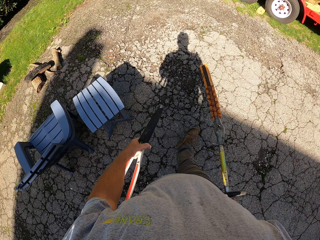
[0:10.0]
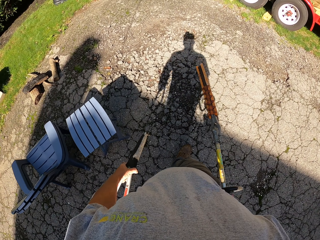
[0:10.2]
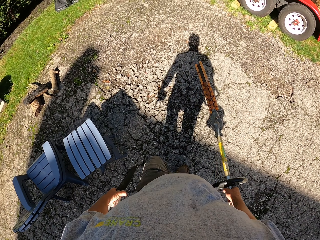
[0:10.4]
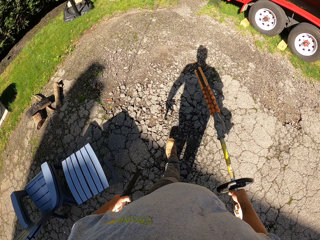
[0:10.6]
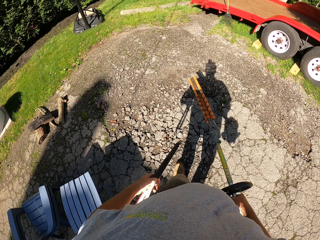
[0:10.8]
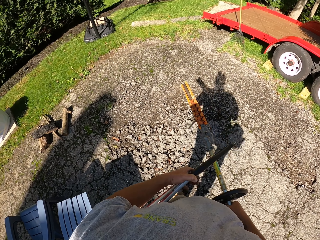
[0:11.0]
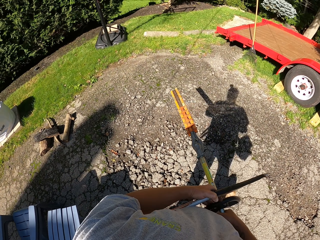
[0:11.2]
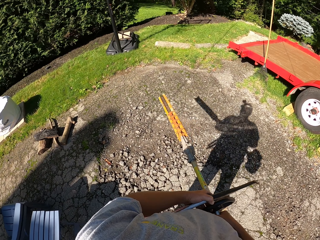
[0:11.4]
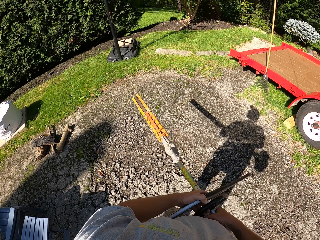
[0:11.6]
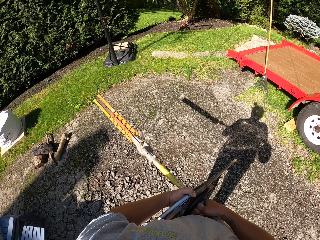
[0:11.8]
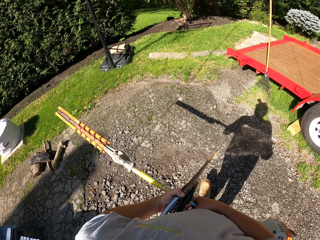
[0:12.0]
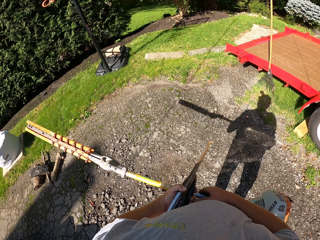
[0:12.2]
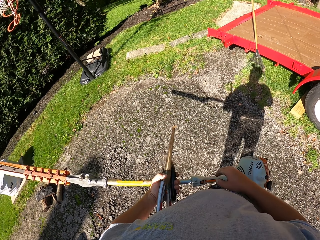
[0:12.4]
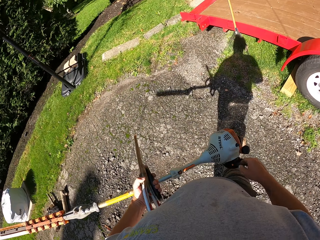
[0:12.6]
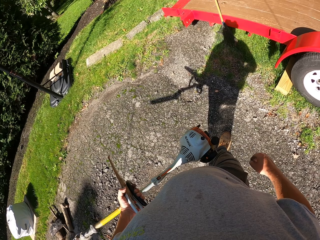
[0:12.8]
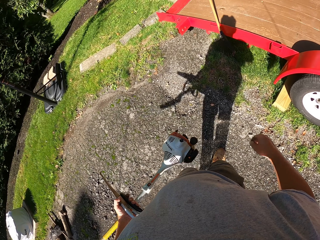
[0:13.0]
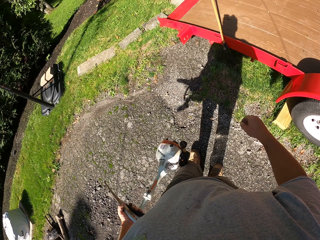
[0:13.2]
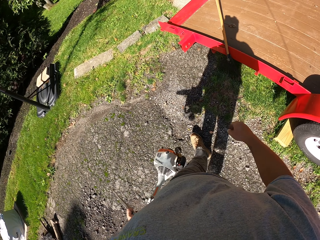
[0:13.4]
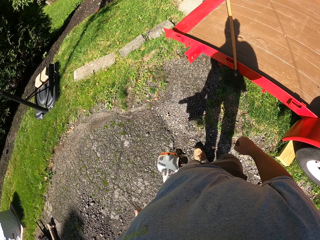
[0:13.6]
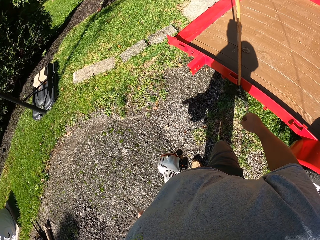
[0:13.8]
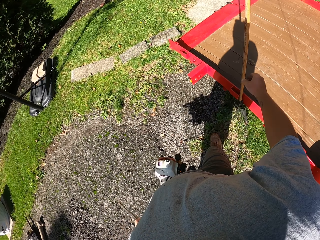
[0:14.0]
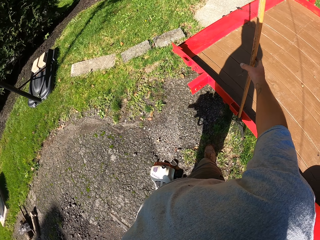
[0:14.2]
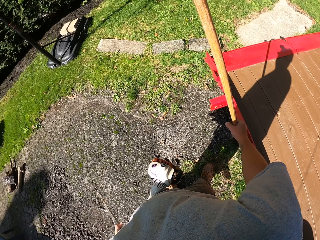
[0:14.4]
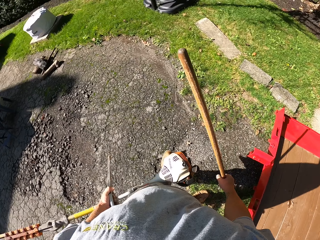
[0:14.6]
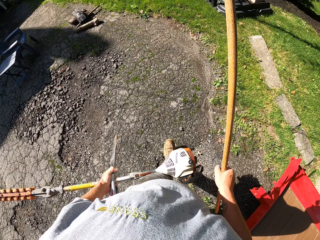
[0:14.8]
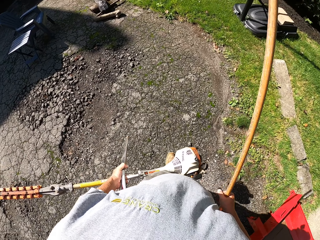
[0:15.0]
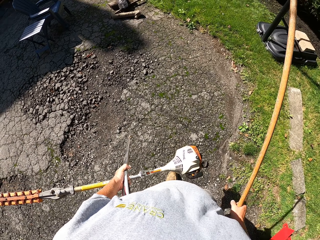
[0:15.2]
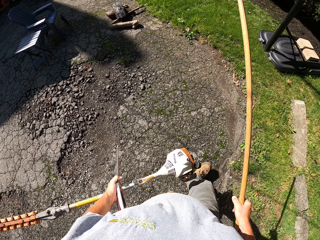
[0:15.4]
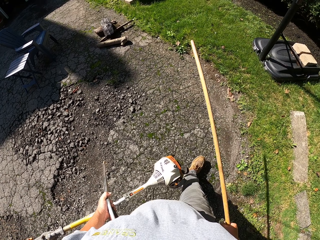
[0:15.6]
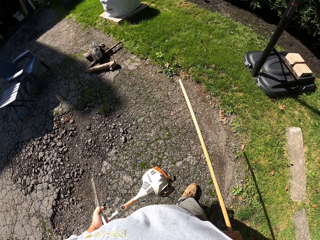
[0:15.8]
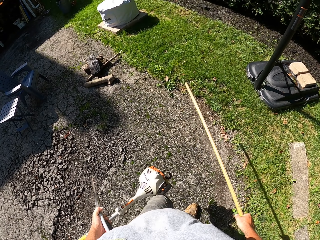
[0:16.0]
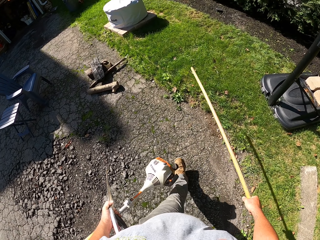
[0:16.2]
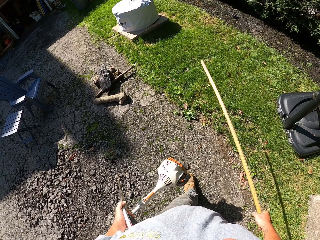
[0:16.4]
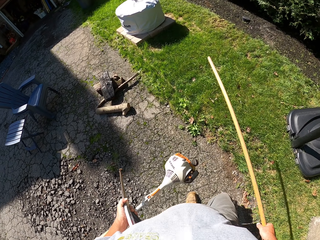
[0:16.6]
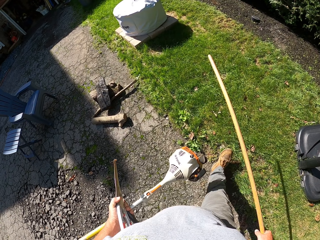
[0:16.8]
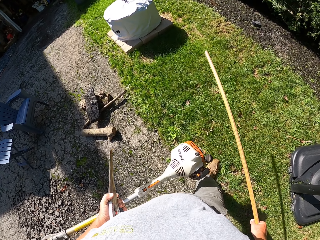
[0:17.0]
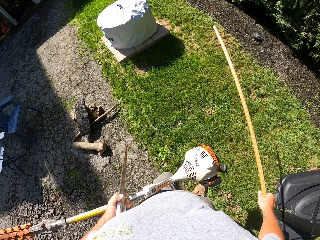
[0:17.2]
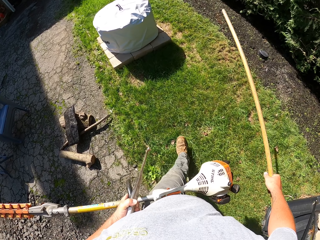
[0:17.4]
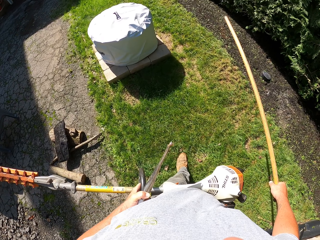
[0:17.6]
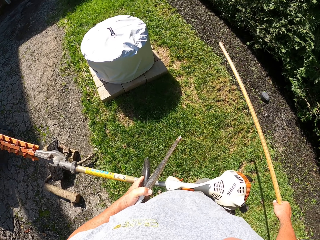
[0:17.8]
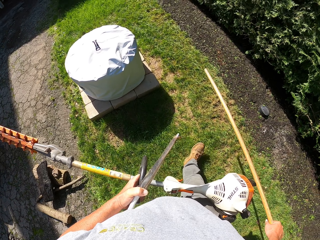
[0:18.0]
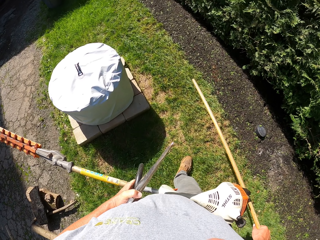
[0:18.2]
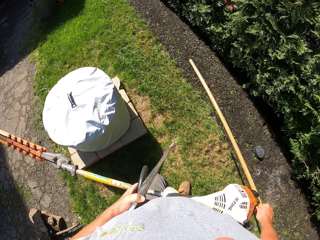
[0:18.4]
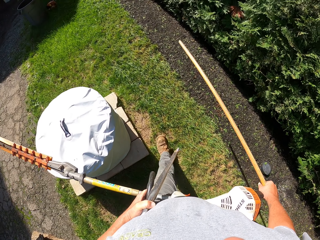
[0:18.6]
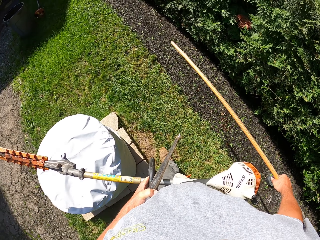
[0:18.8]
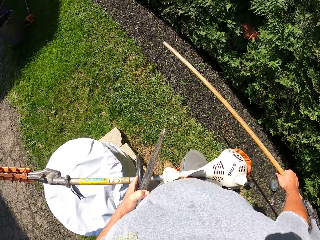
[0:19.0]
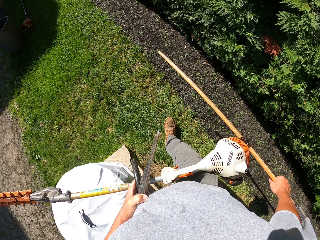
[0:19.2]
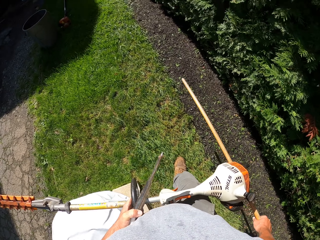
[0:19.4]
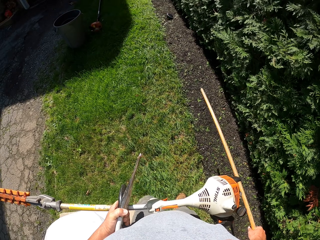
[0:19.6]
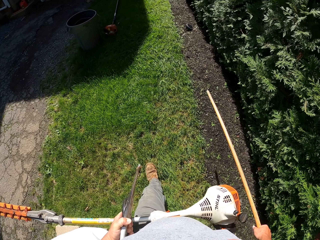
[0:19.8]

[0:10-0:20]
The camera wearer moves the lawn care to the left hand. They pick up a rake. They walk along.

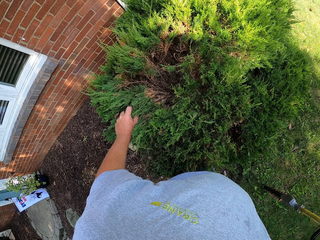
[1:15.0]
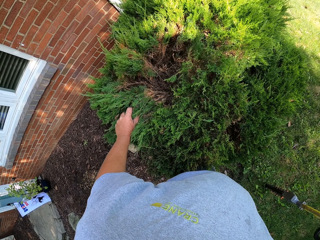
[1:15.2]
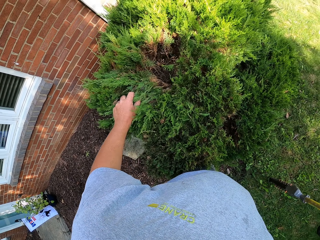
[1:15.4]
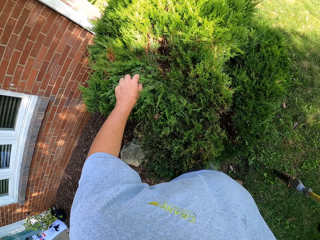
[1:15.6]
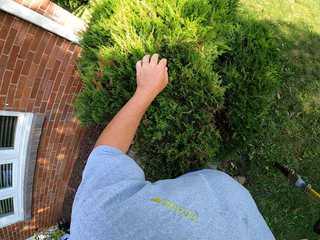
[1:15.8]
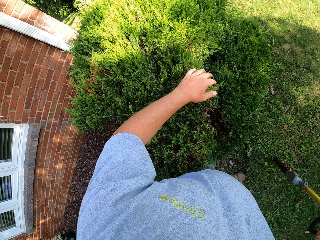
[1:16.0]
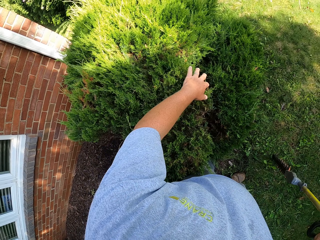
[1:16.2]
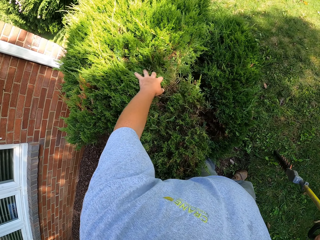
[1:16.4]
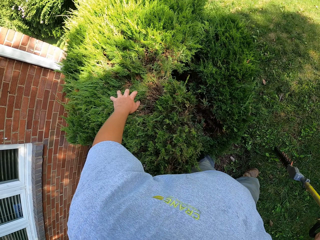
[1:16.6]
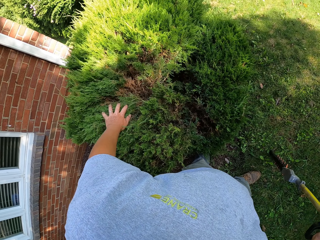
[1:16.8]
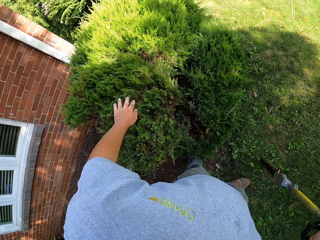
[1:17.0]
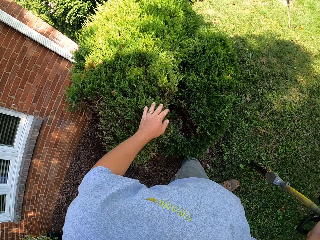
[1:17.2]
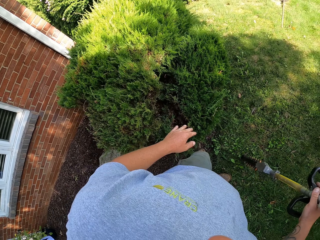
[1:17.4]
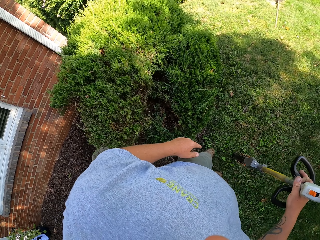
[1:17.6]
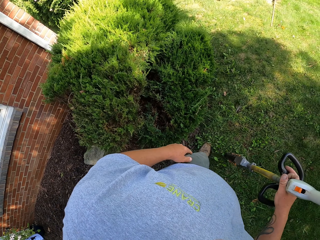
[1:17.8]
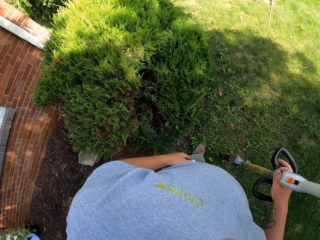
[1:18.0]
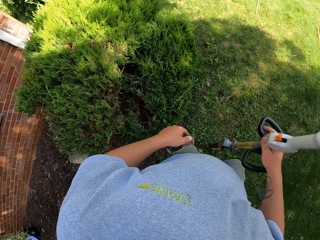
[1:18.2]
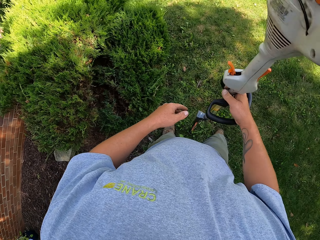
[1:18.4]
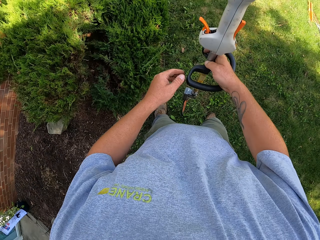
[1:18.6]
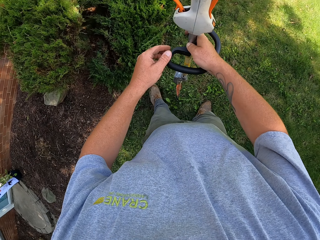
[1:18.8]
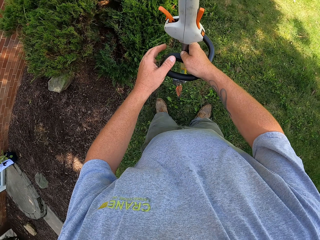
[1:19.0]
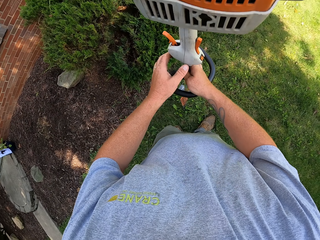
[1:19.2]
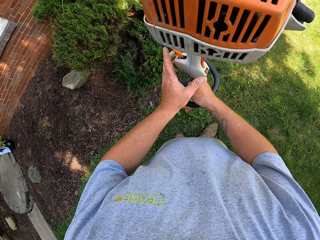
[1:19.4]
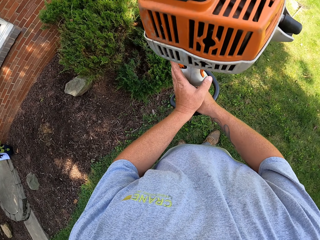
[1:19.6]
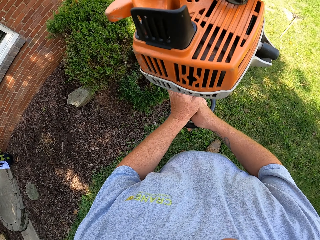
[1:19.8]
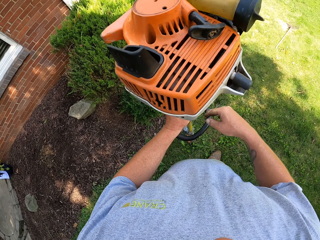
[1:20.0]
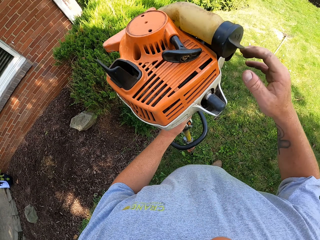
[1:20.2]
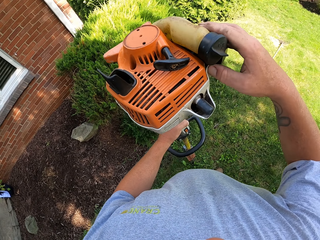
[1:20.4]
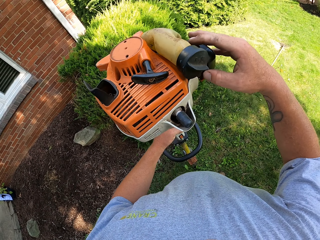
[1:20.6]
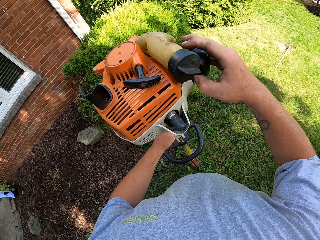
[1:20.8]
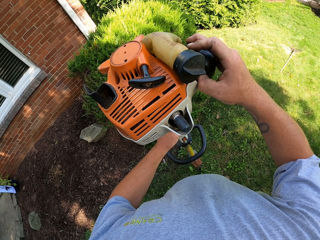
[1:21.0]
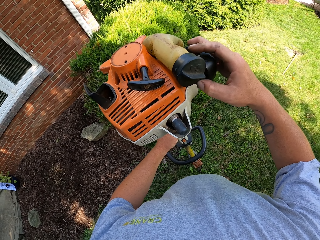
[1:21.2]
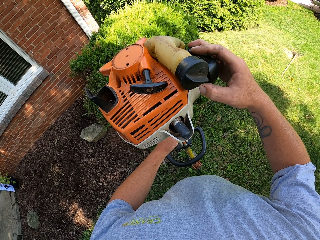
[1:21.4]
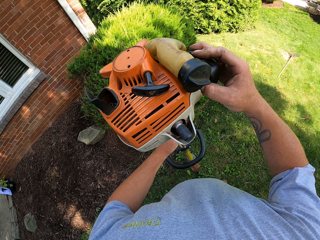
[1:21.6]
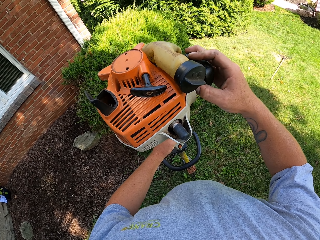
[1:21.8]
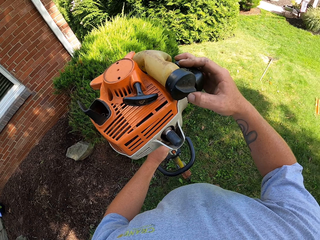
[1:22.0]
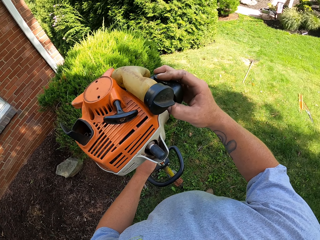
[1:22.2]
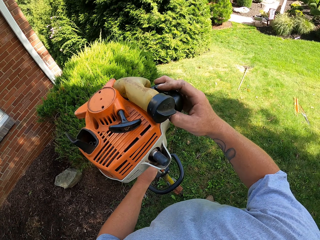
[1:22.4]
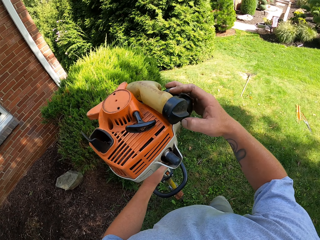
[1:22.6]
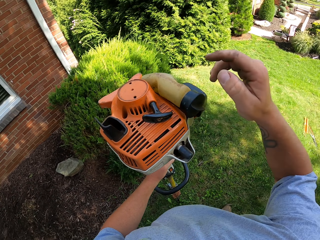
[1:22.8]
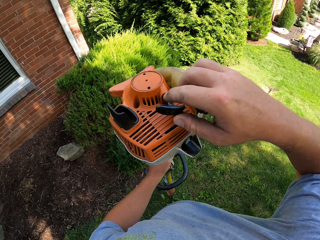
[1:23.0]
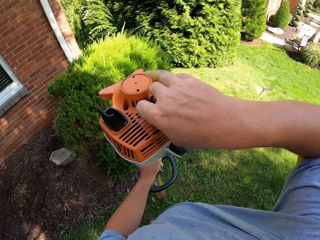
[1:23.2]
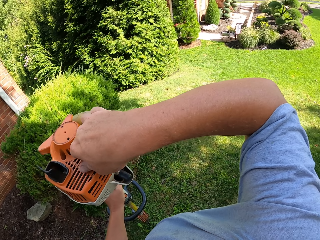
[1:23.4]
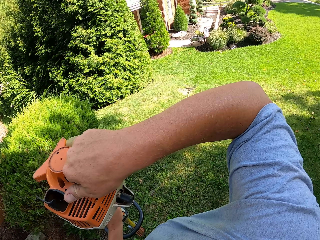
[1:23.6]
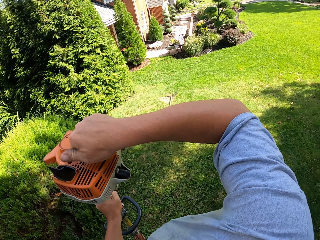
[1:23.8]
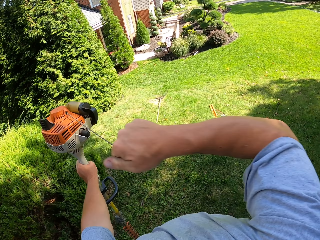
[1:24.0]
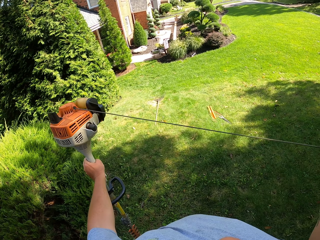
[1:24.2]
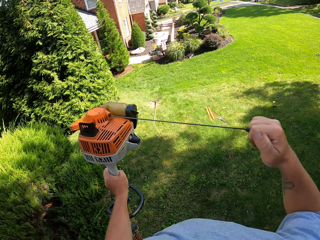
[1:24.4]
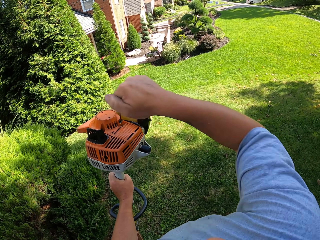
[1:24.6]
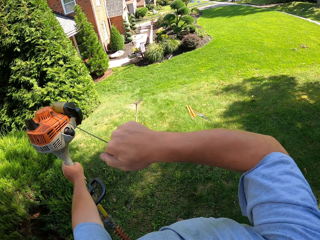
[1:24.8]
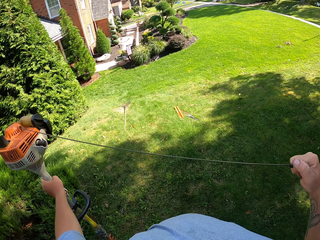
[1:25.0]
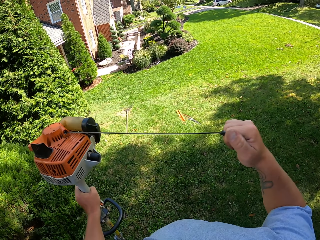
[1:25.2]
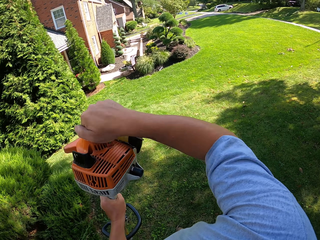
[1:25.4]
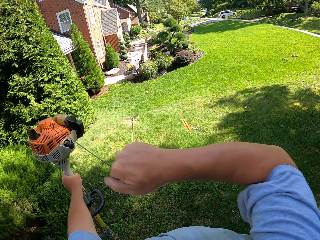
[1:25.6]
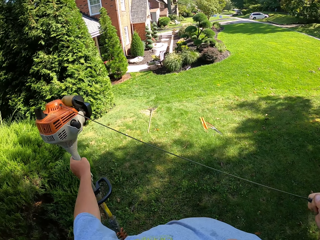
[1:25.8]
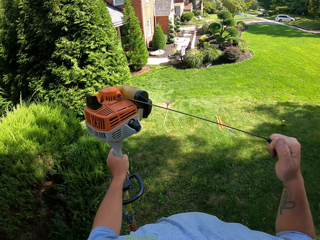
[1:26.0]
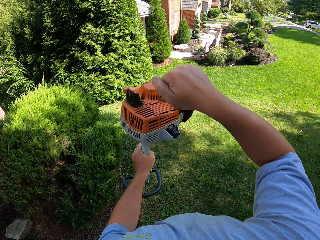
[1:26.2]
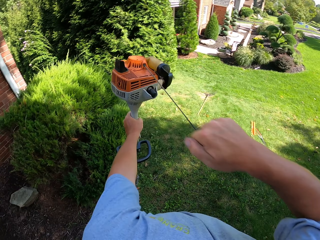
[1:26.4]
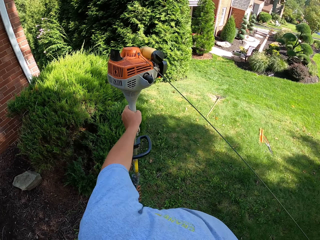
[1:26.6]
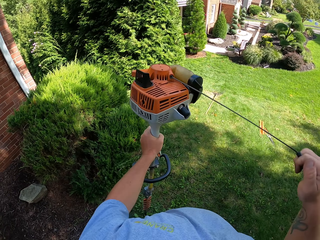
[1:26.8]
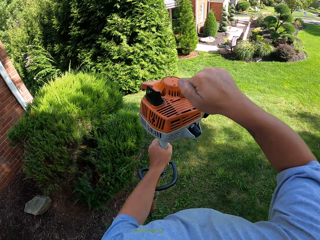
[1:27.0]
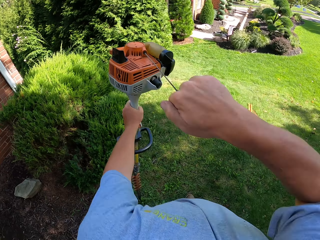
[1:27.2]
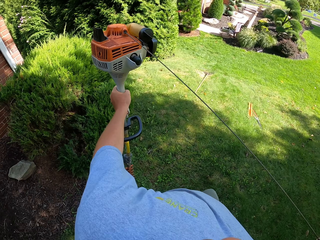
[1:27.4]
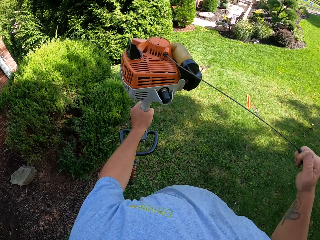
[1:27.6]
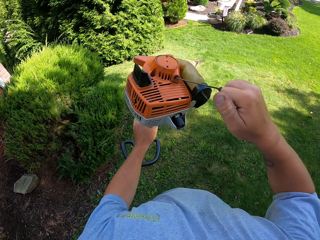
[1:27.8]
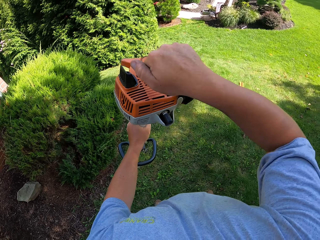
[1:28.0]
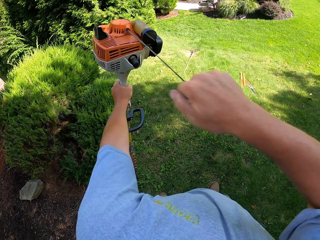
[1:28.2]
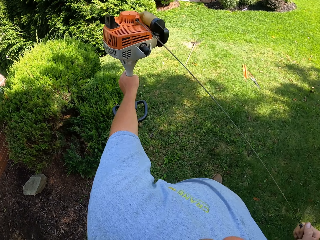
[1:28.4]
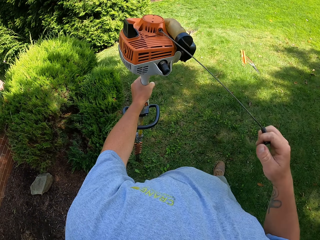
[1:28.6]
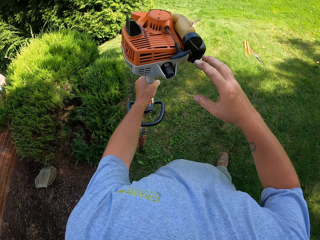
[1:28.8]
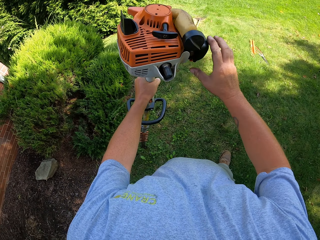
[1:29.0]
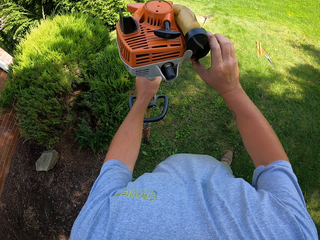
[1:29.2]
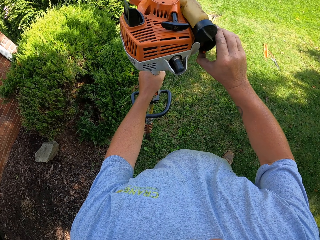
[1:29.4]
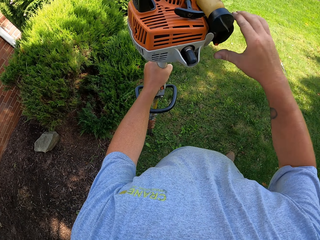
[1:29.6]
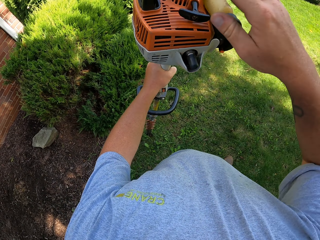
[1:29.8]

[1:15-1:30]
The camera wearer moves. They set the lawn care. They hold a pole saw and start the pole saw.
